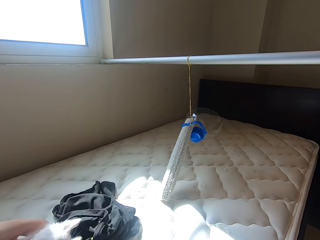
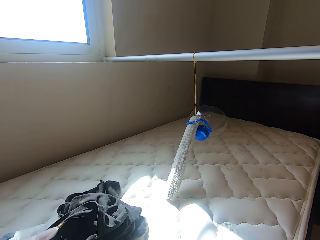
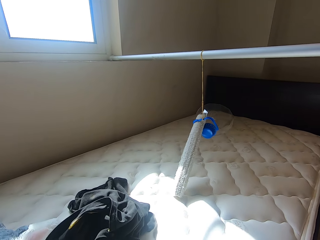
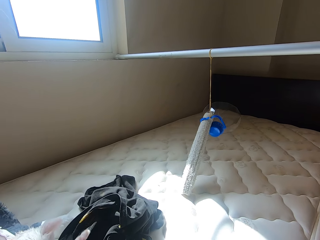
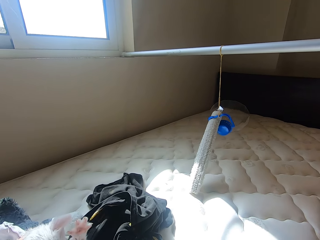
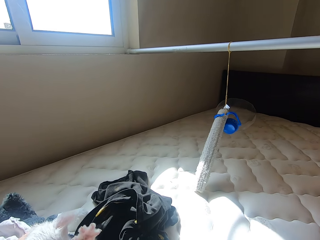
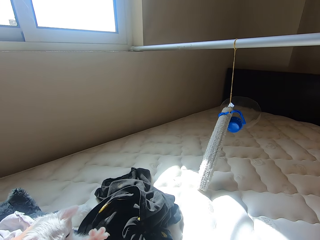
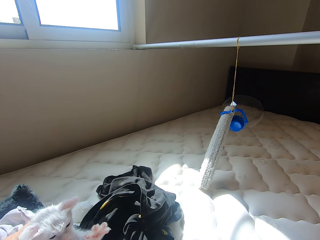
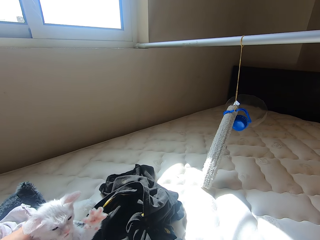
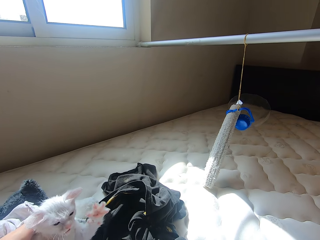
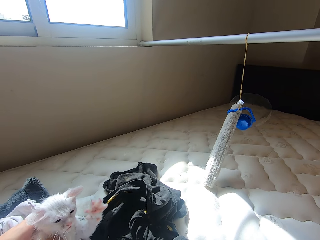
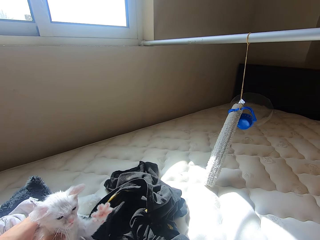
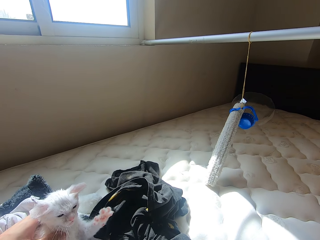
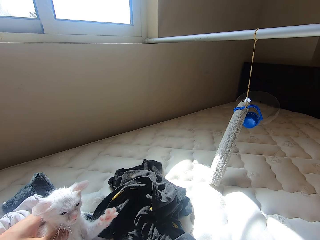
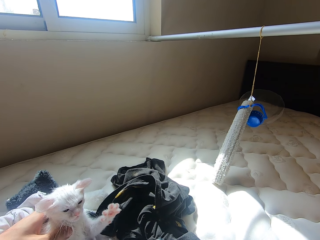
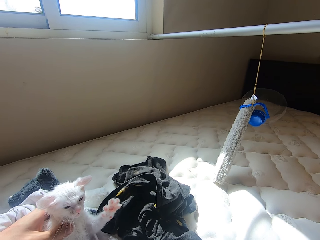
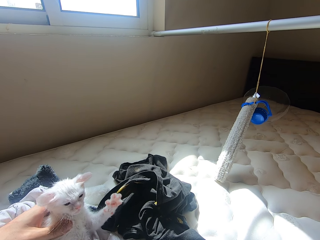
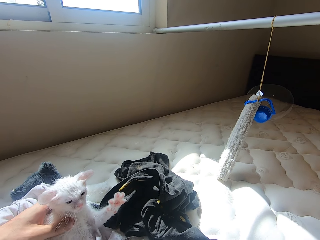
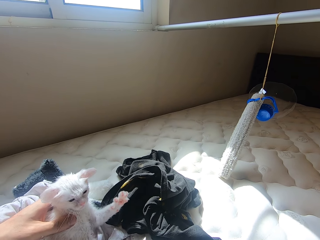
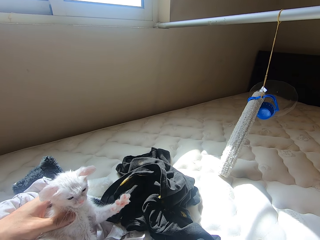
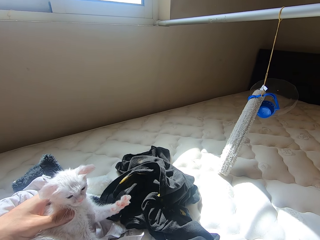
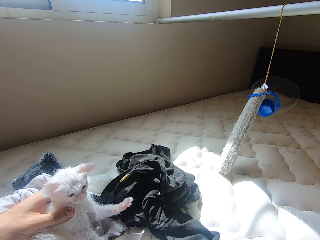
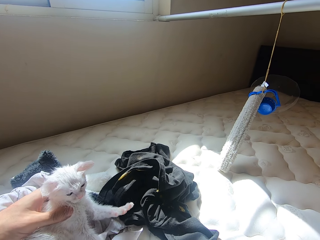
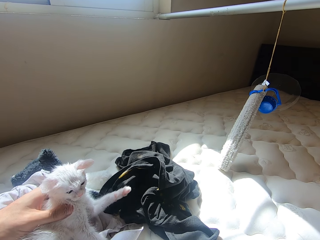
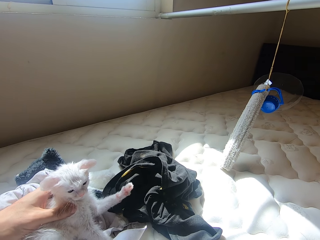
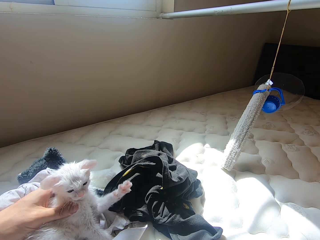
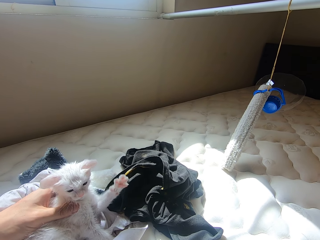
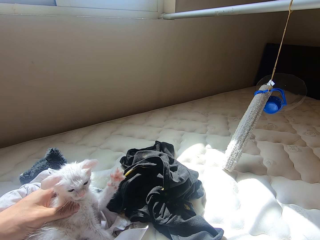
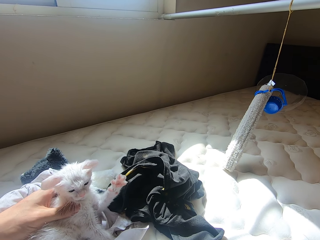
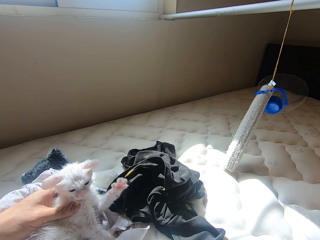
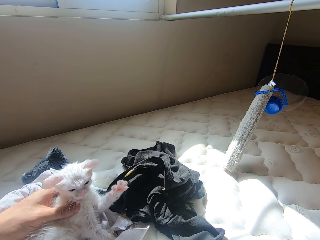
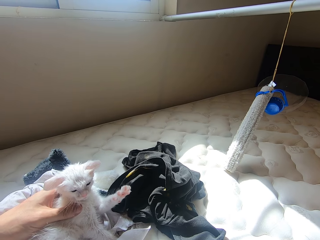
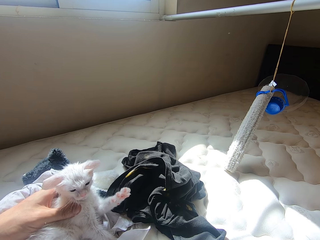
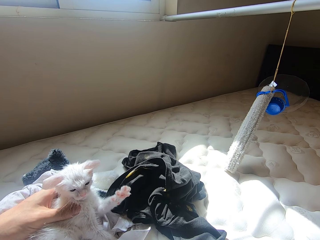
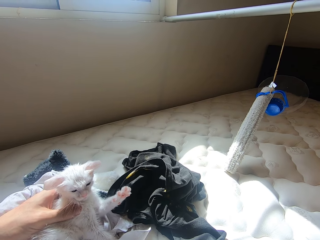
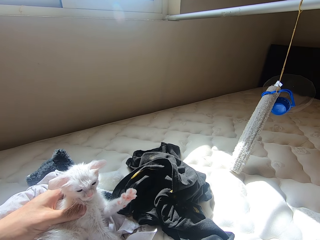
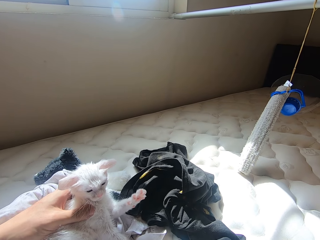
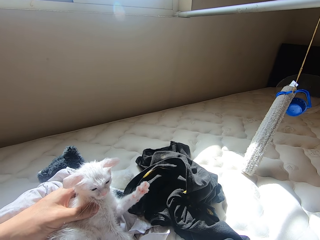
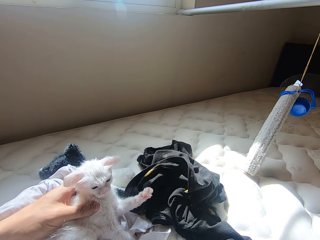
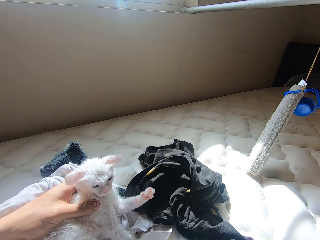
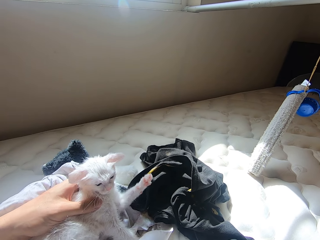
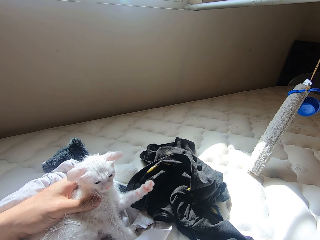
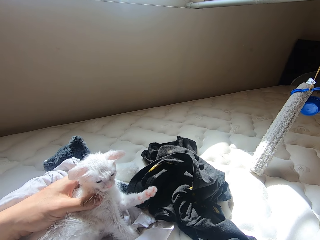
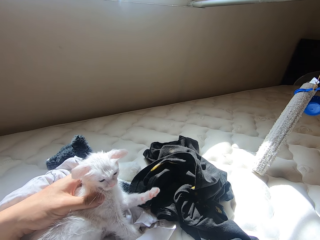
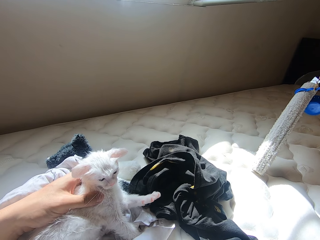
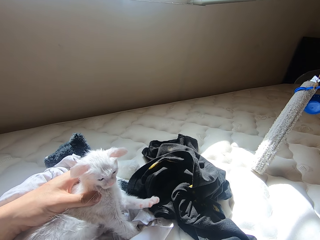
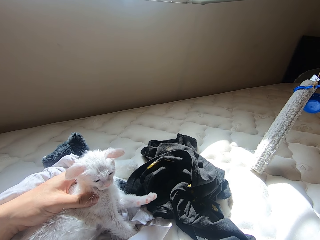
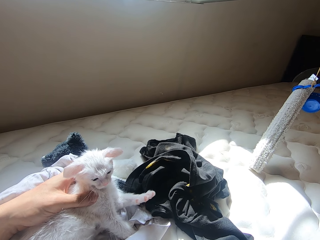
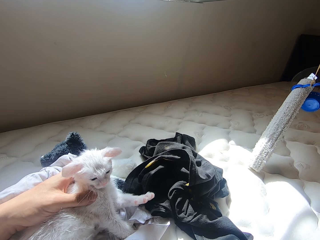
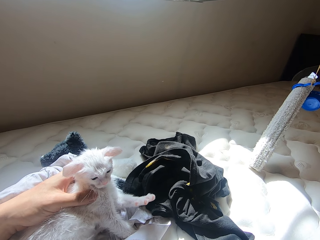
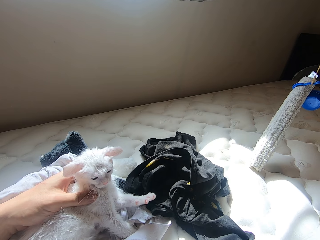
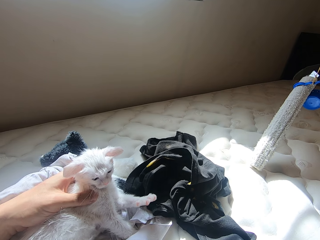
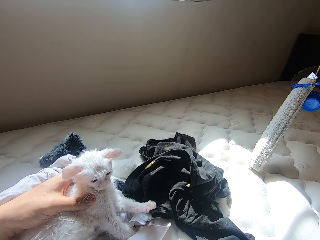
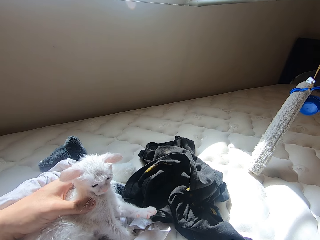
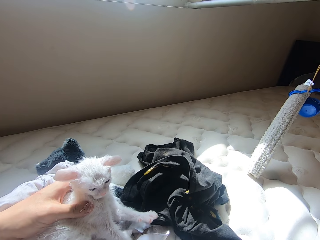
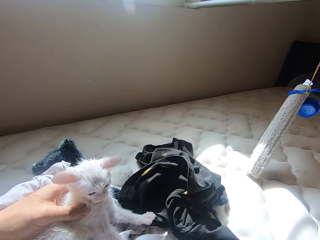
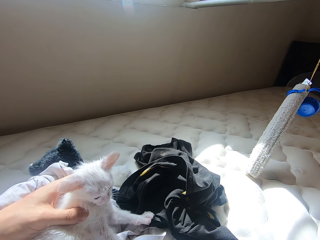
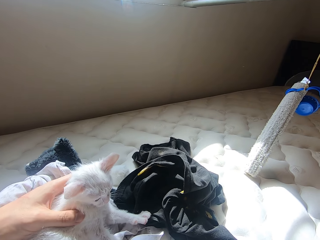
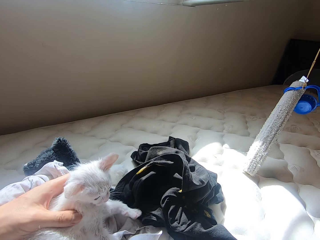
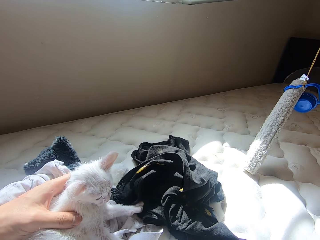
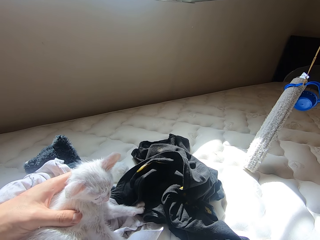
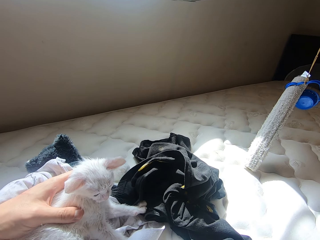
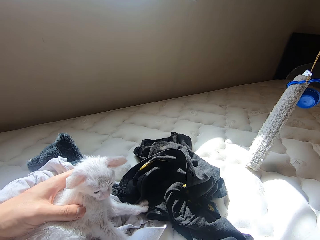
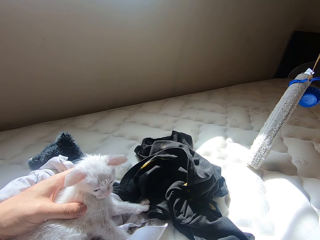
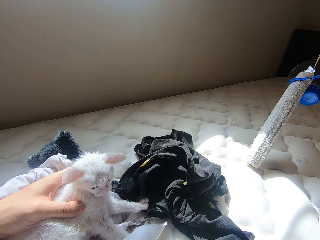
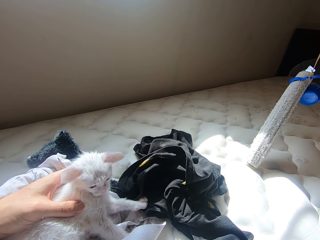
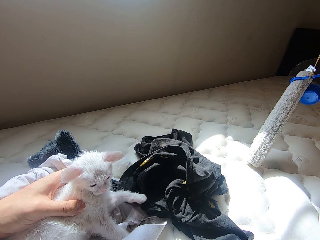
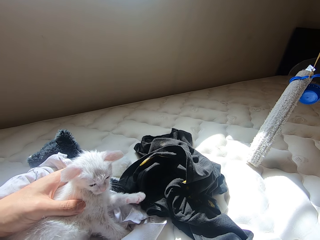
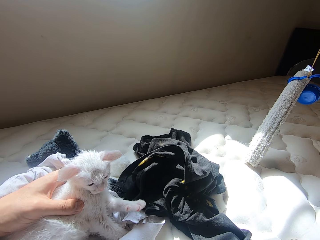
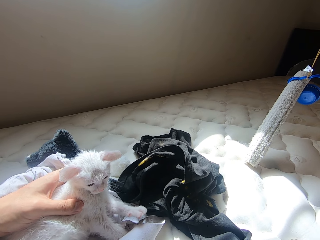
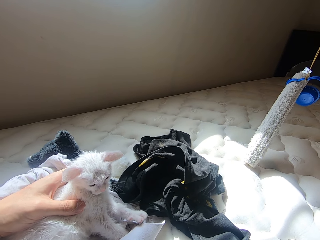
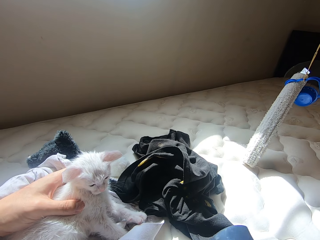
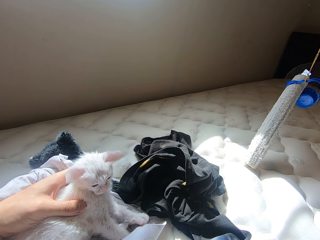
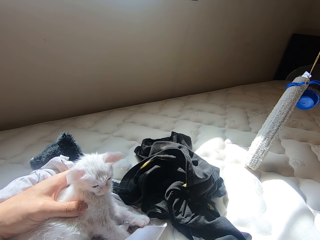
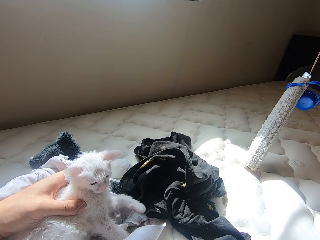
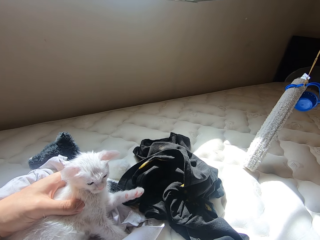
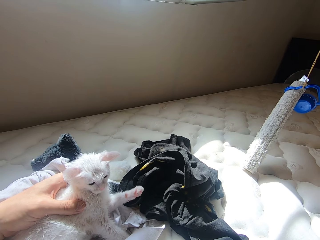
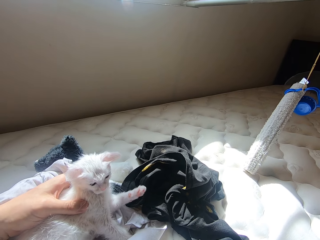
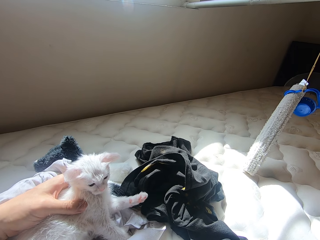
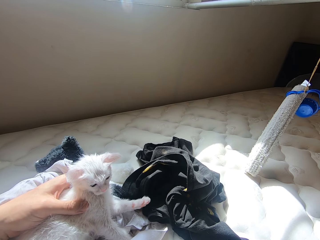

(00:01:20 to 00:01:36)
The camera wearer interacts with the cat.

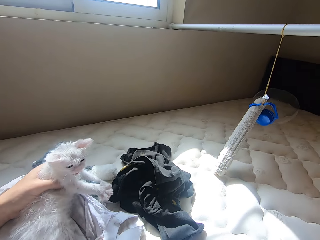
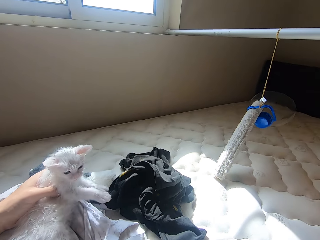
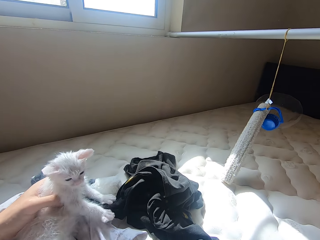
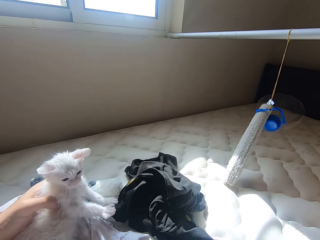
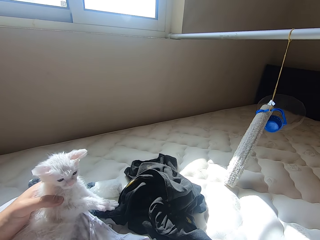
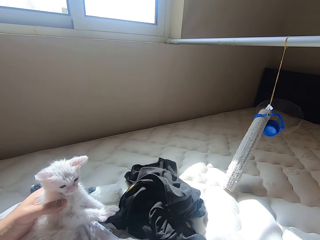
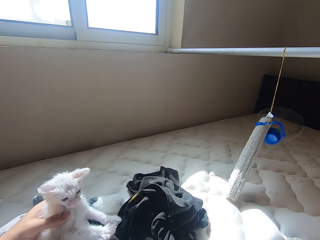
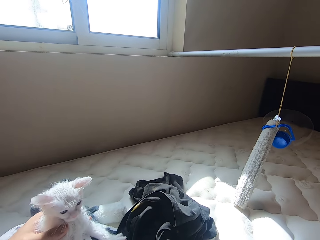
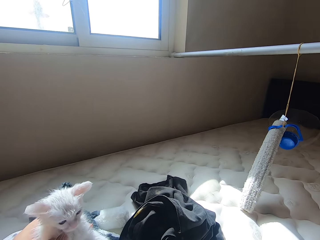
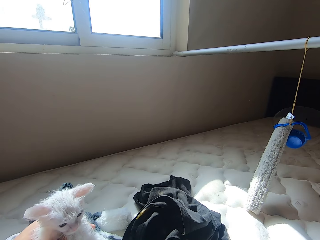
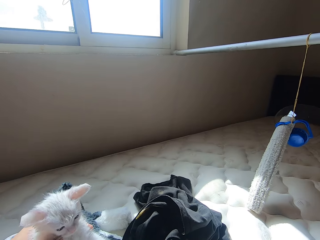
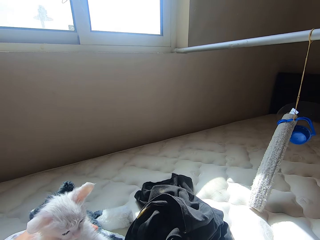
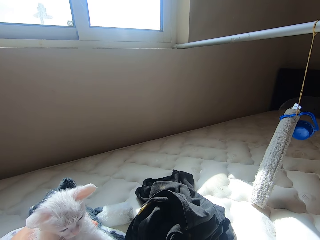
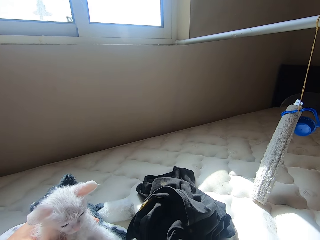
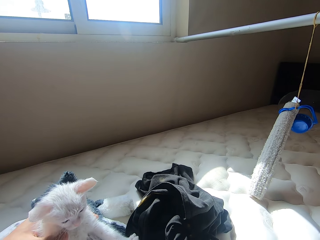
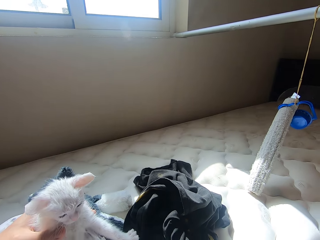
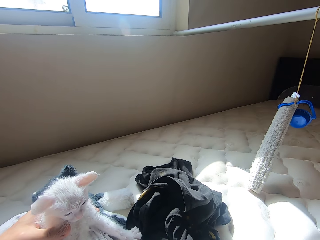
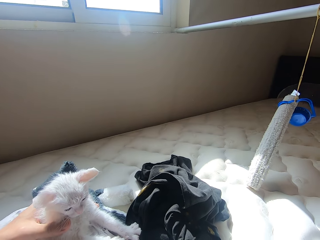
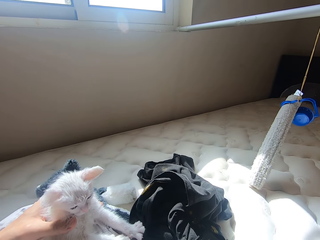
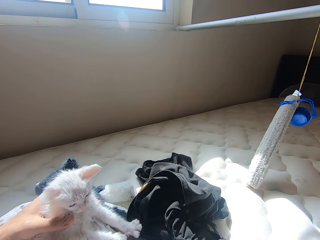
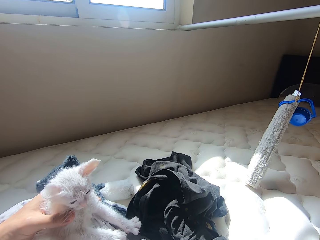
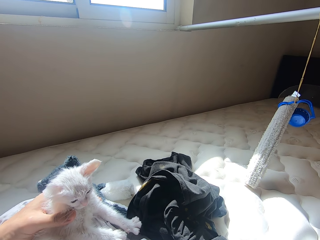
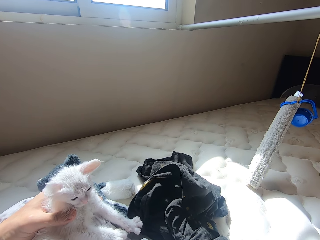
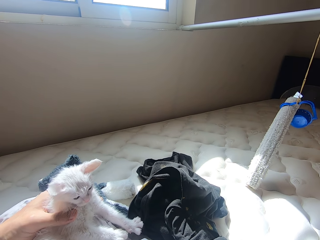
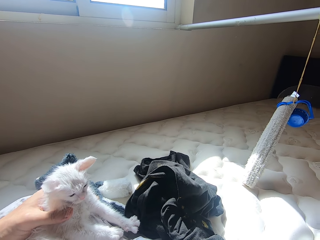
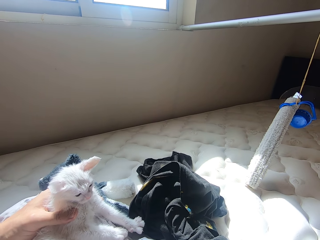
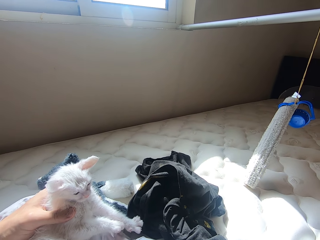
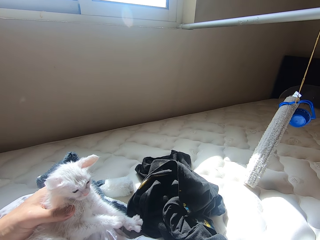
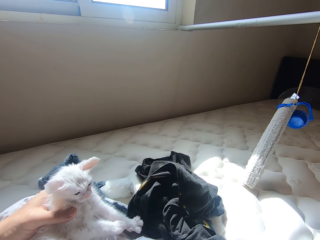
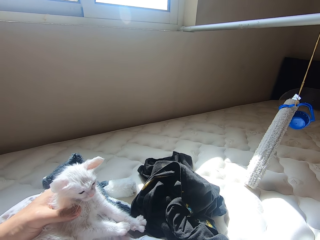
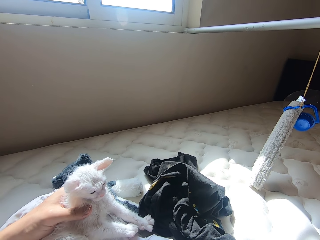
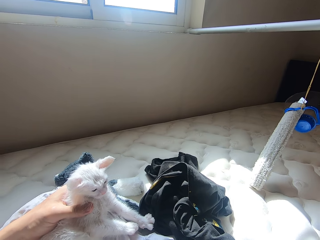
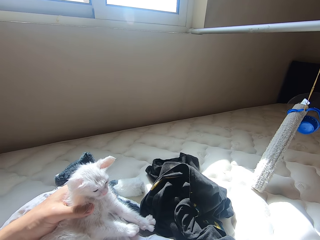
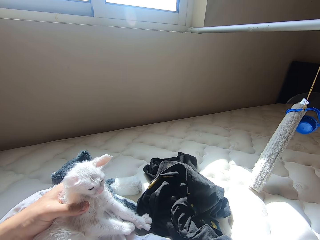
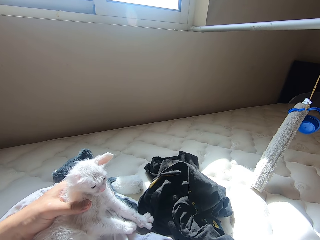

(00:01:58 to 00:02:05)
The camera wearer interacts with the cat.
